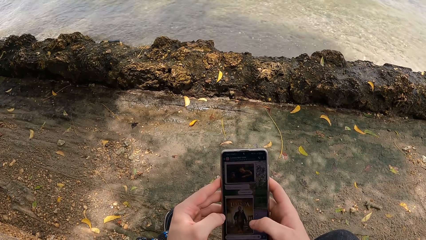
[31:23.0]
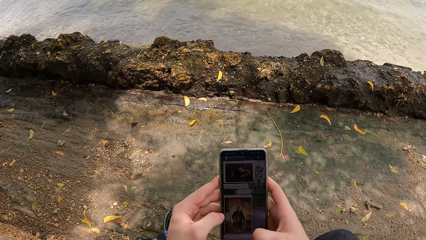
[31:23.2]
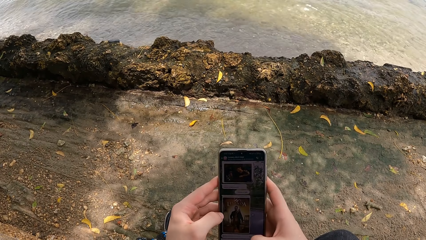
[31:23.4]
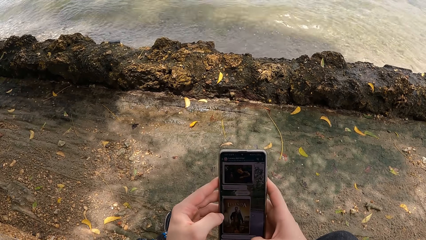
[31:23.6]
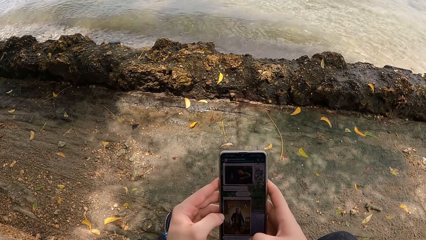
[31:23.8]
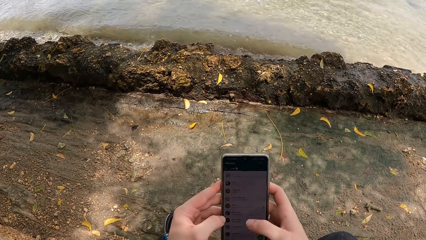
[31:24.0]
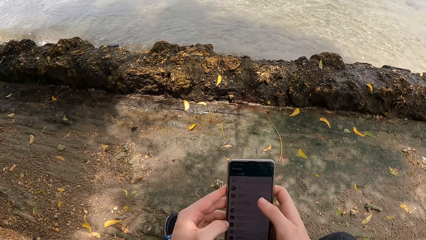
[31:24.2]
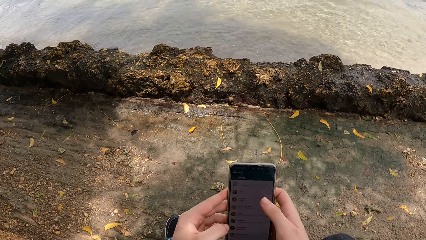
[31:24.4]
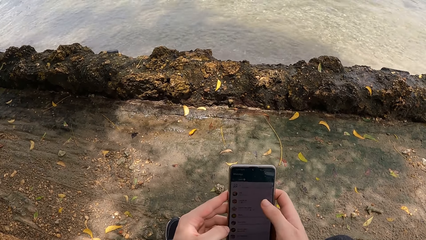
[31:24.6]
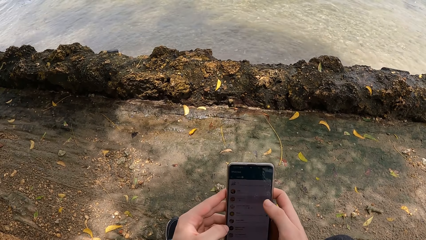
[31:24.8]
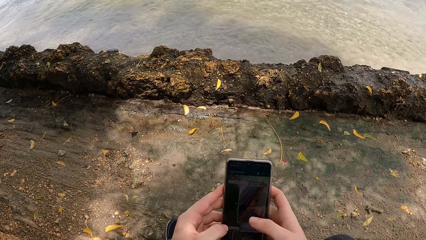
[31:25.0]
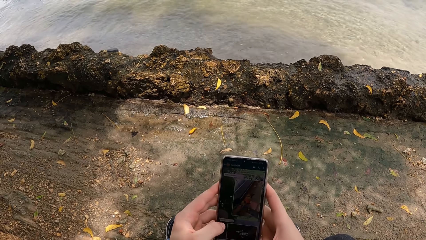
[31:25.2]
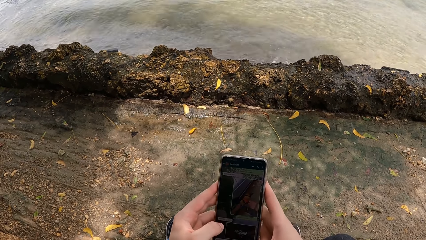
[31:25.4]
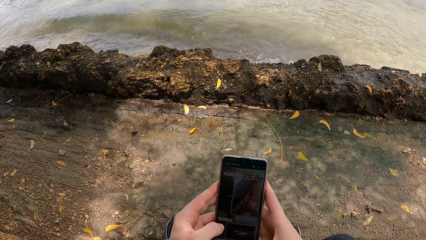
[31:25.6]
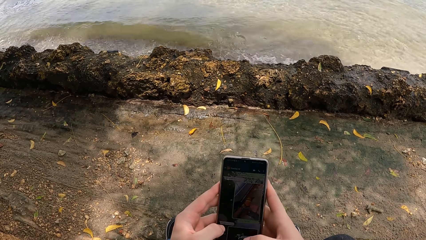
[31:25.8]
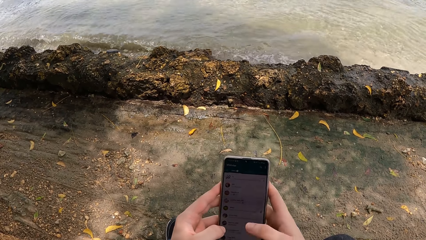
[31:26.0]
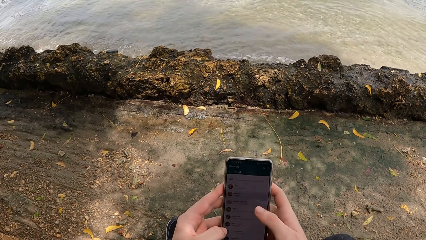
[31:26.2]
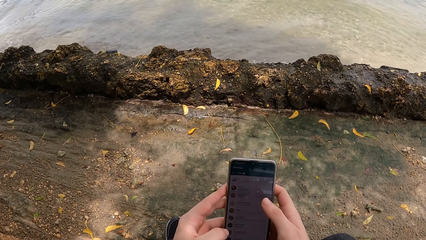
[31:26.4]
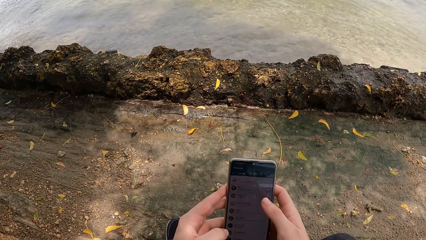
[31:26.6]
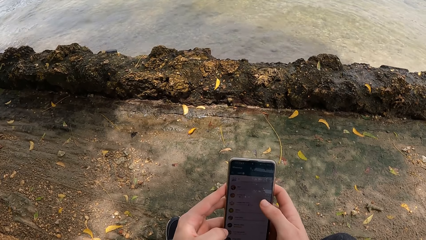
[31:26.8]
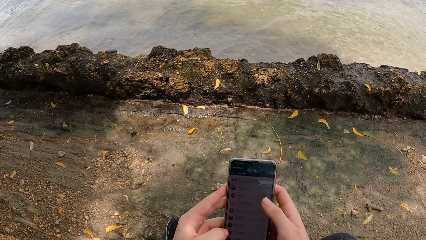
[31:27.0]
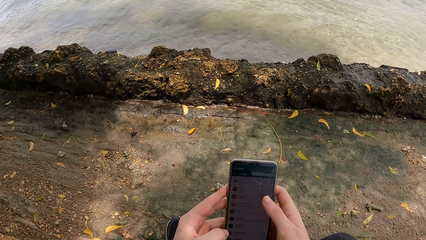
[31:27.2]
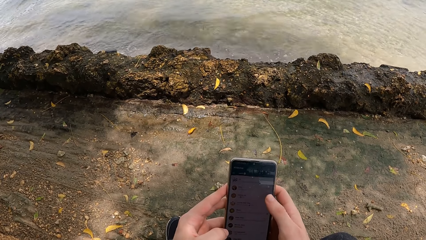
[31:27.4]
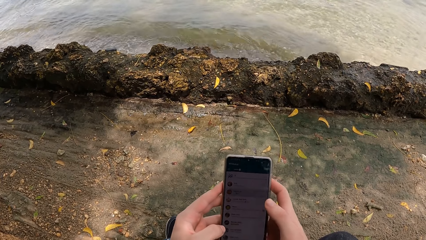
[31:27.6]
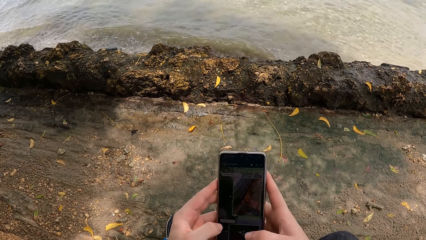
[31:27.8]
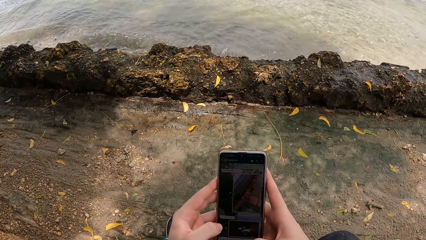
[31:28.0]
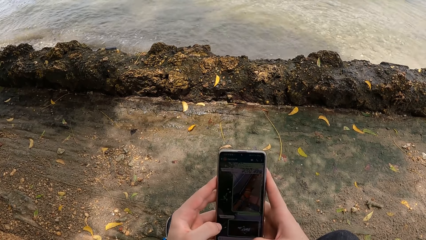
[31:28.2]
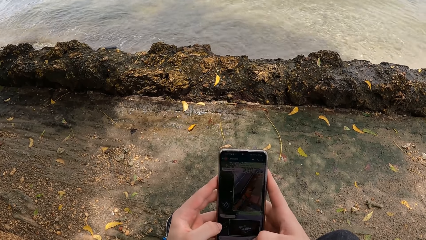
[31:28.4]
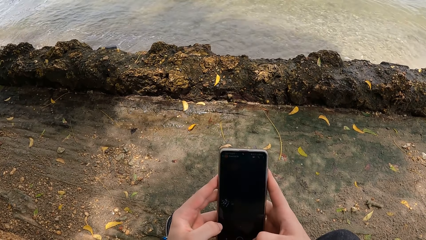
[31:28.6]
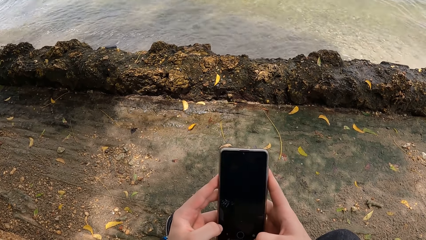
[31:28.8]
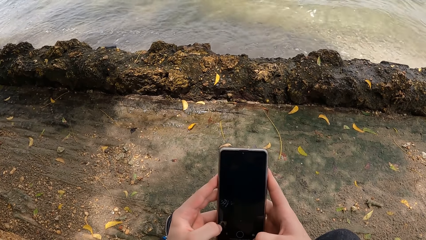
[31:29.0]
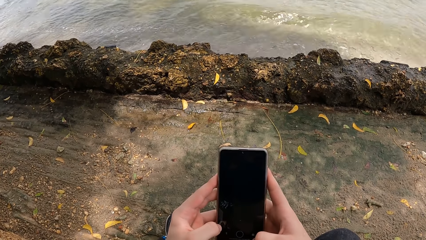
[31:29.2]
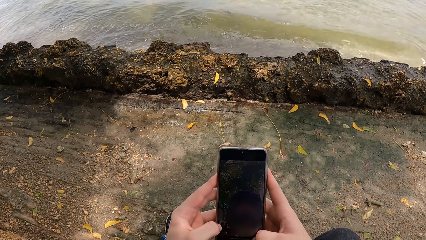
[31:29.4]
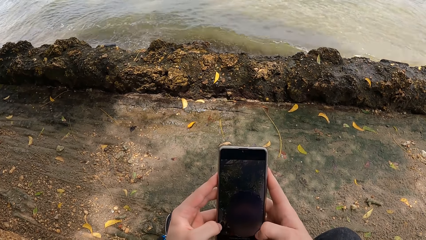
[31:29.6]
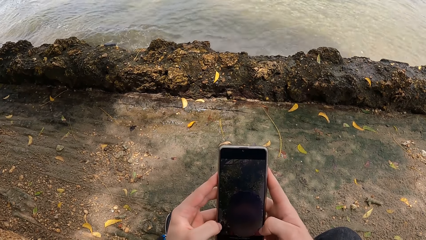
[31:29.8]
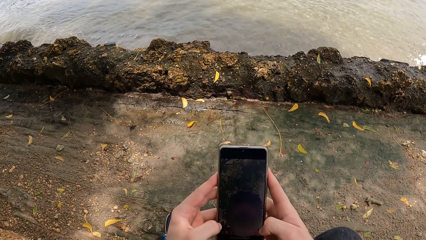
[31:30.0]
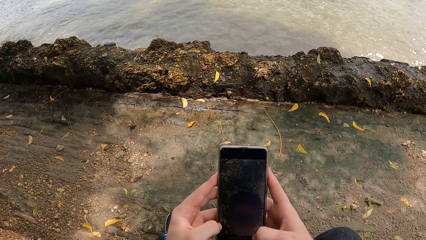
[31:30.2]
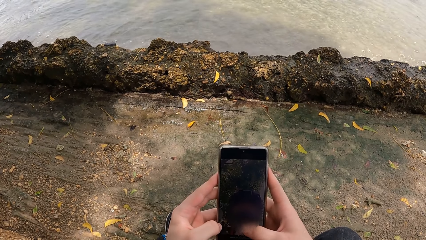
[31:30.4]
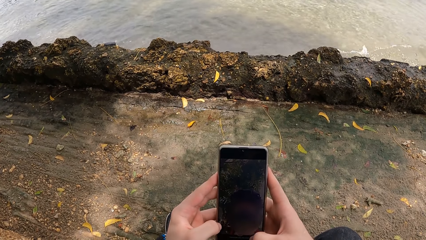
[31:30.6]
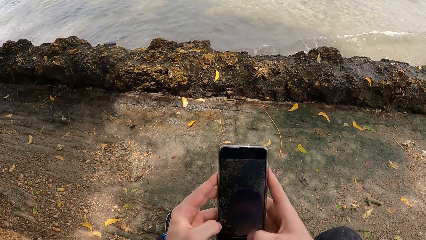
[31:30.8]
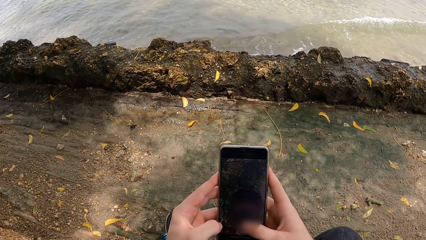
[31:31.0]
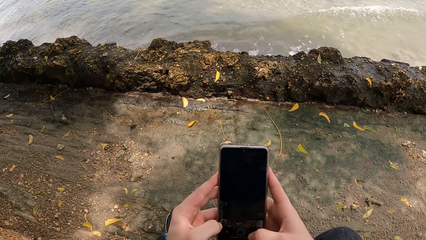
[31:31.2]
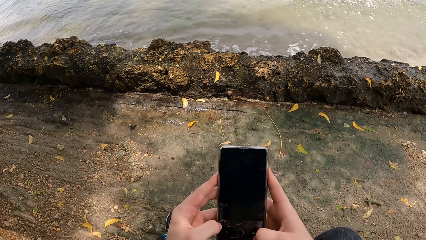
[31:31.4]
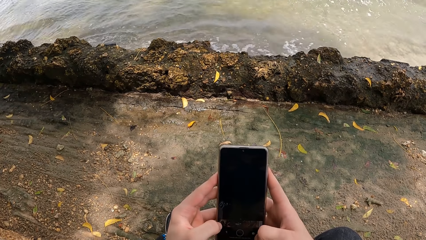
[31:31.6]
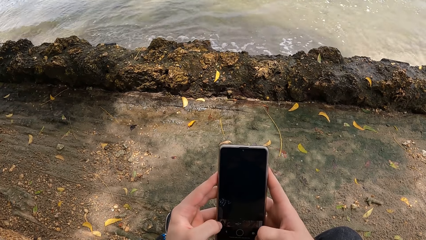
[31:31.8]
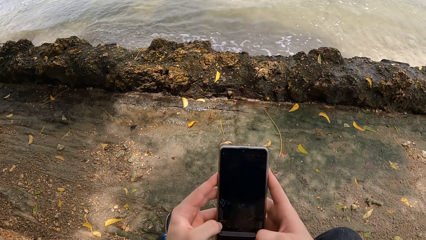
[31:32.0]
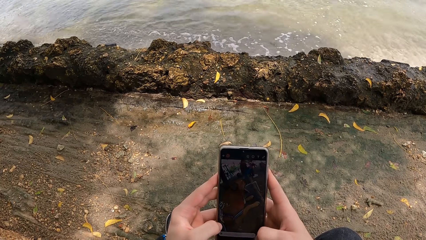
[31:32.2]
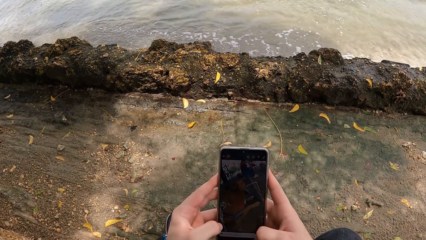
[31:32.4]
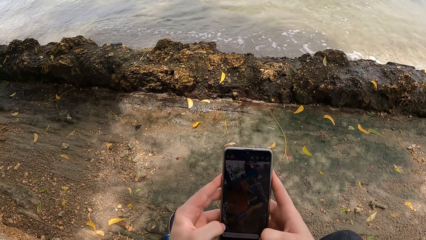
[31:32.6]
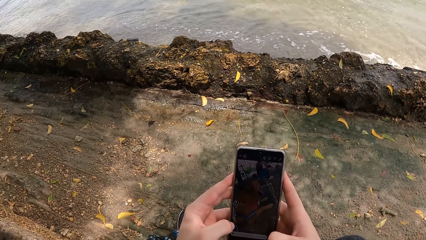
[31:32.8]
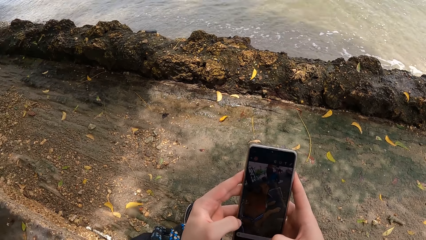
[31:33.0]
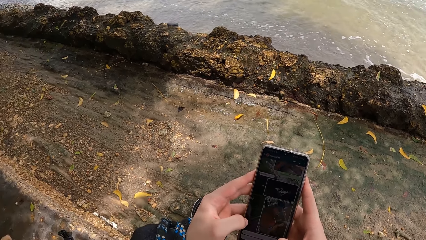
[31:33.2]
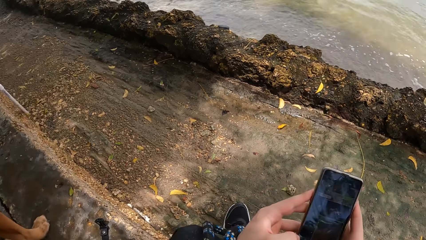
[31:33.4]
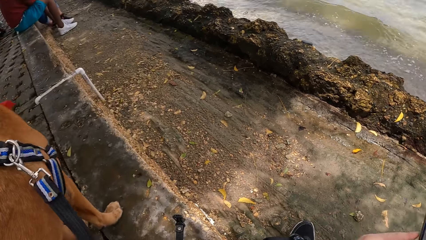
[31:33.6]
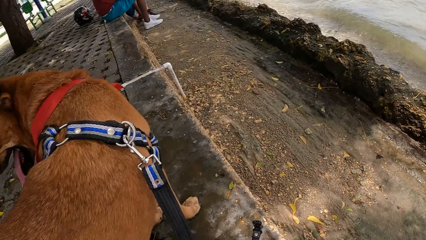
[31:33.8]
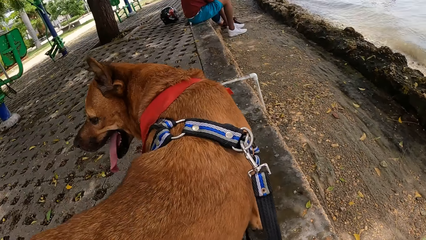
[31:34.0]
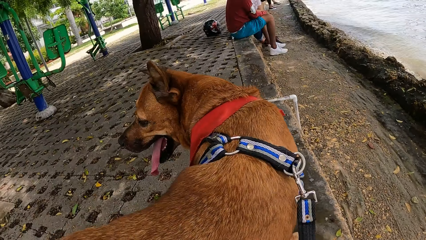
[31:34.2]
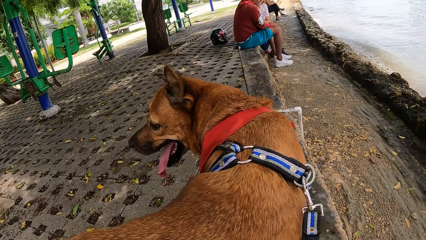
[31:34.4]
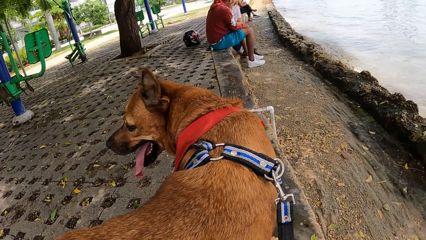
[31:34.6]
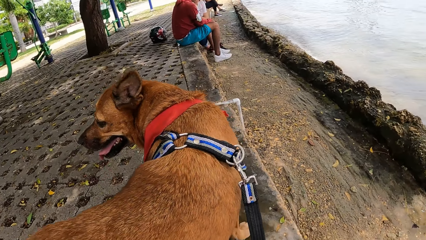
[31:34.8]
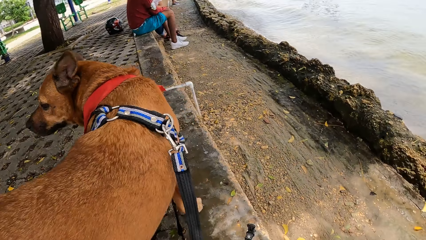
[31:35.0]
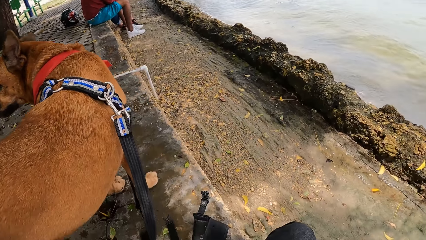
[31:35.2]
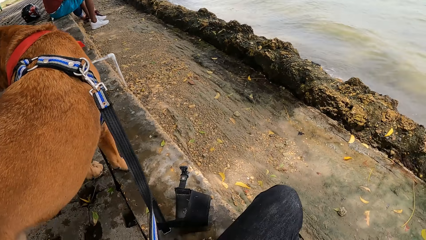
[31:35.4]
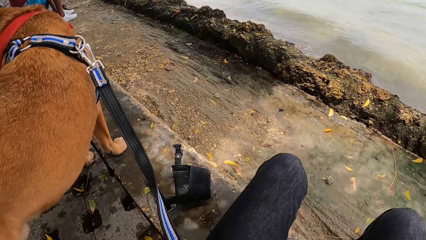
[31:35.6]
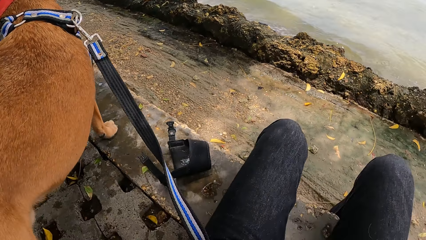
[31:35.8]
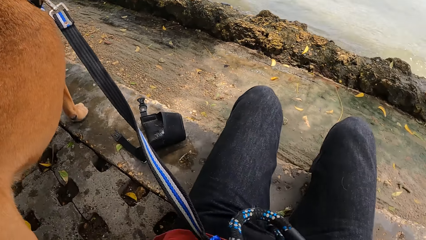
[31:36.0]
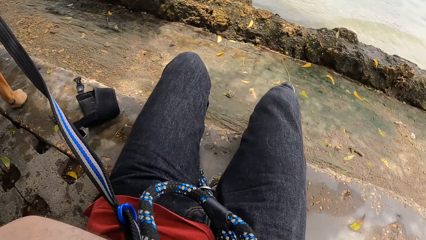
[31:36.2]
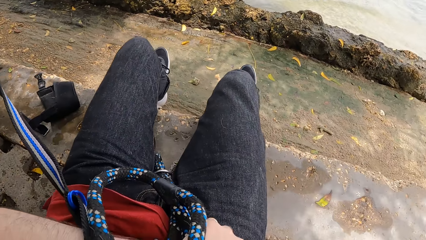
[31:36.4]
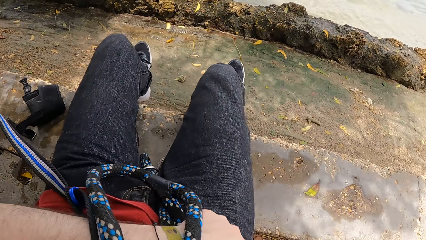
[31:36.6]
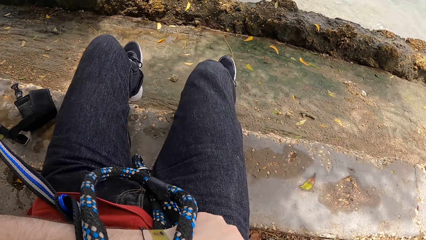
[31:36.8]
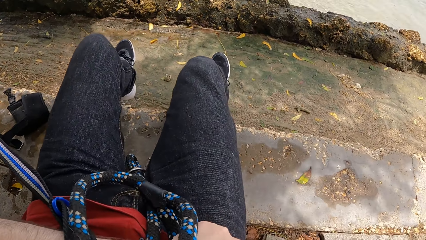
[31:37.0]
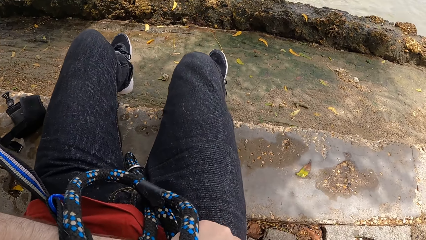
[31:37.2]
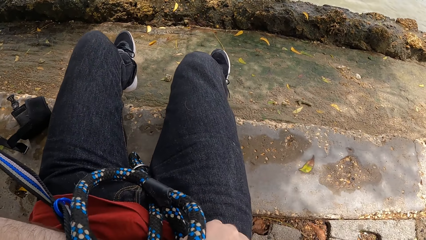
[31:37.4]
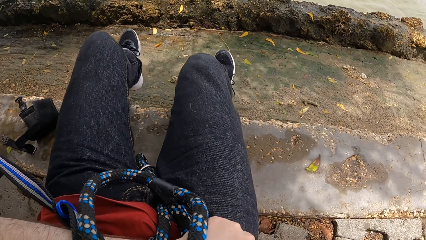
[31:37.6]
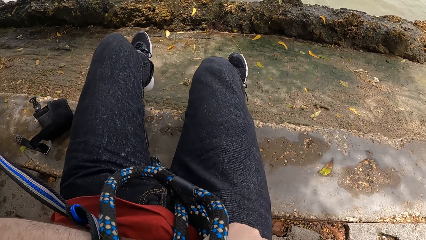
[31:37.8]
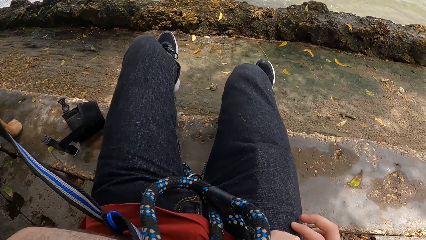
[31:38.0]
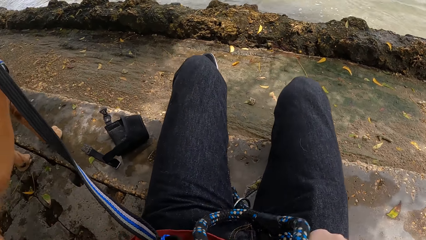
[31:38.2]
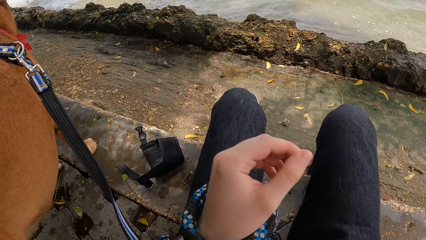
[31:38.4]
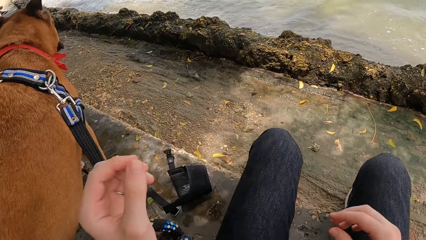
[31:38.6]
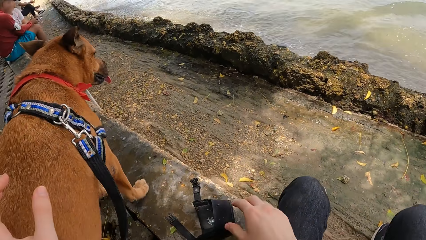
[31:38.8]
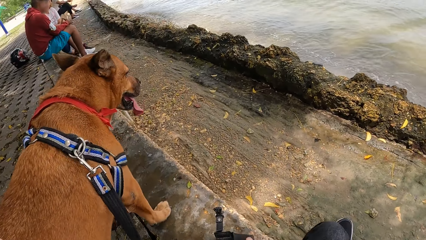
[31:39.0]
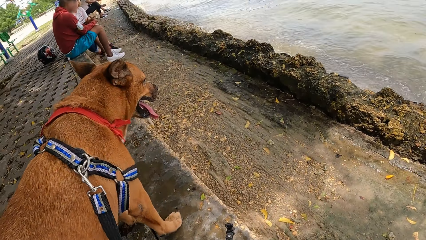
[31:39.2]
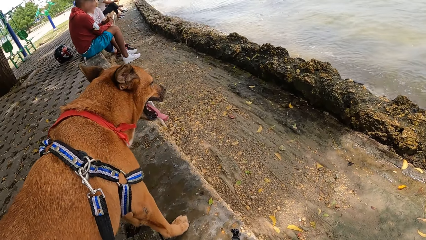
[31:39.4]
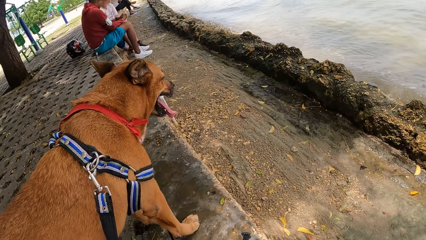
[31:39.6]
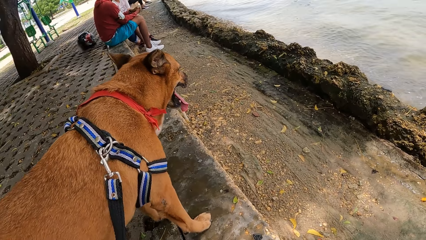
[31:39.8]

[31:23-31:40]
The camera wearer operates the phone. They look at the dog. They put the phone in a pocket.
